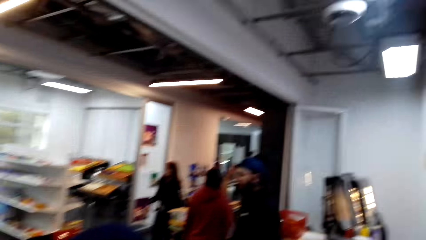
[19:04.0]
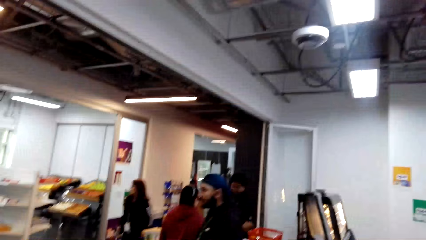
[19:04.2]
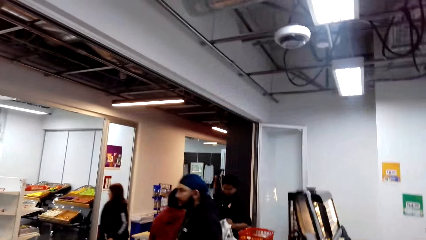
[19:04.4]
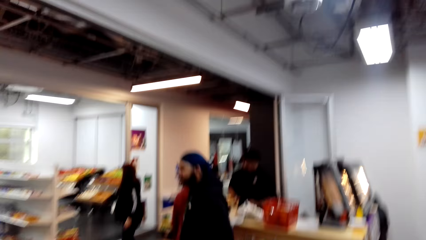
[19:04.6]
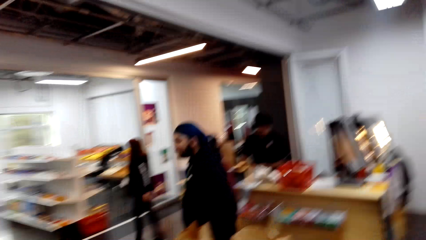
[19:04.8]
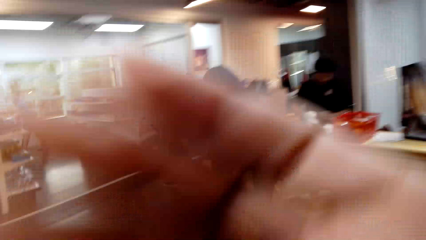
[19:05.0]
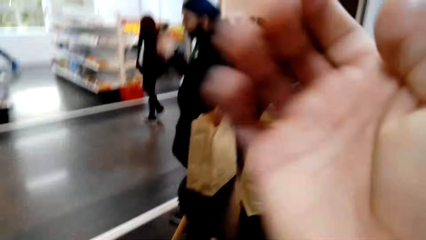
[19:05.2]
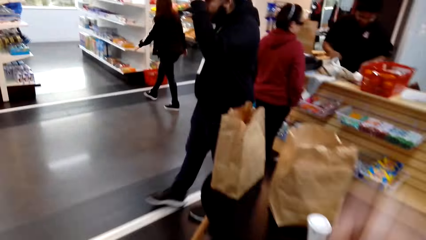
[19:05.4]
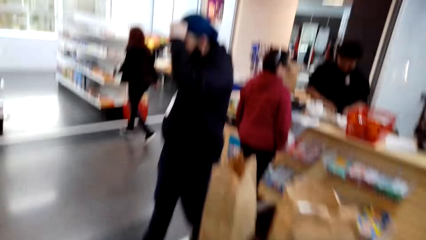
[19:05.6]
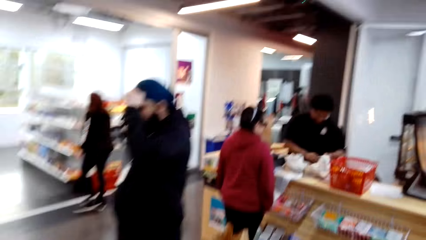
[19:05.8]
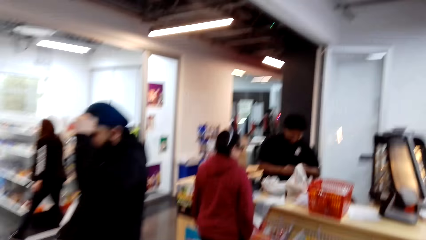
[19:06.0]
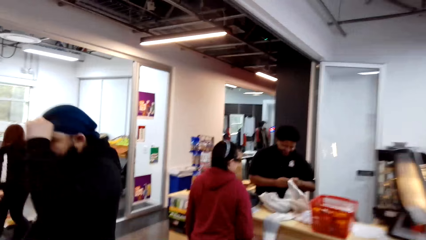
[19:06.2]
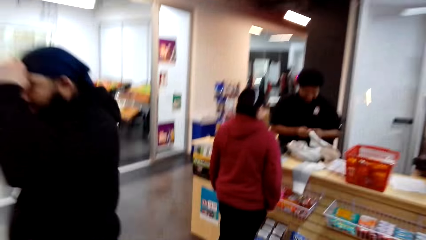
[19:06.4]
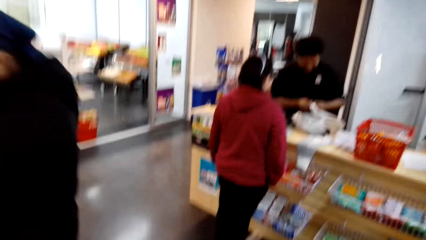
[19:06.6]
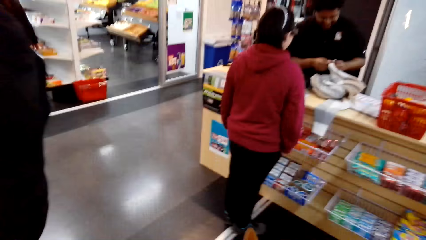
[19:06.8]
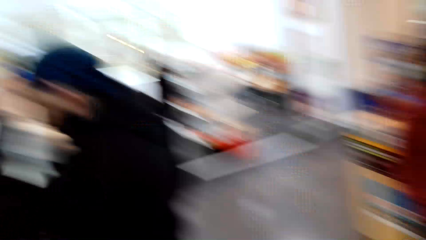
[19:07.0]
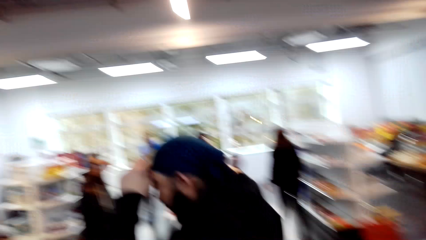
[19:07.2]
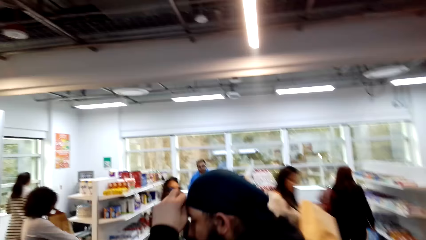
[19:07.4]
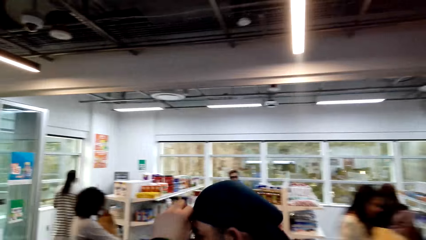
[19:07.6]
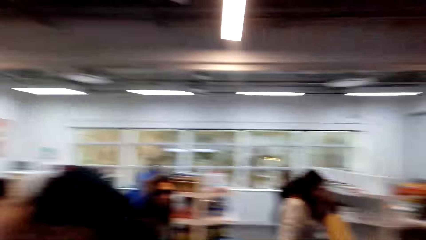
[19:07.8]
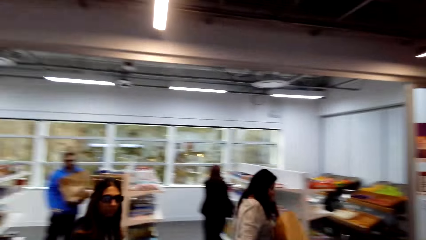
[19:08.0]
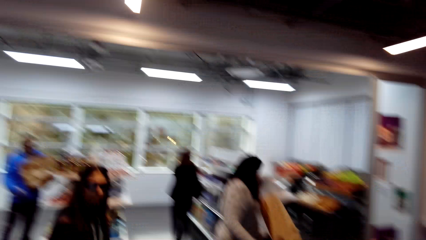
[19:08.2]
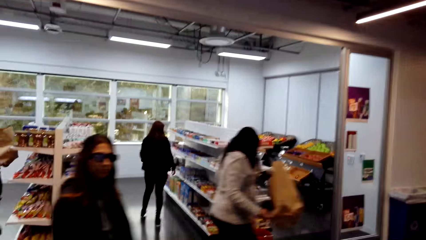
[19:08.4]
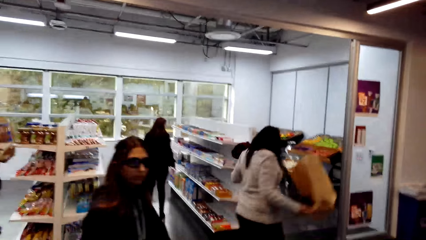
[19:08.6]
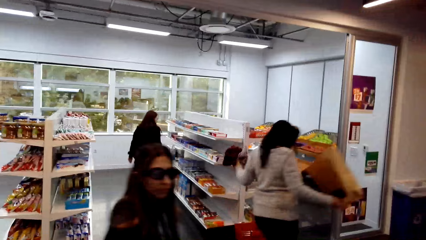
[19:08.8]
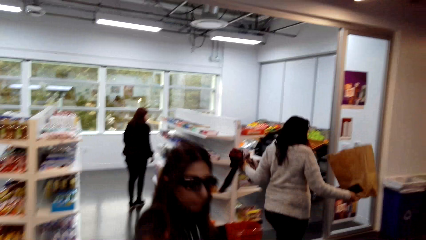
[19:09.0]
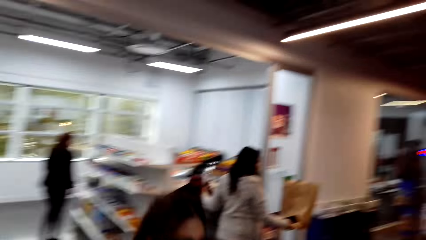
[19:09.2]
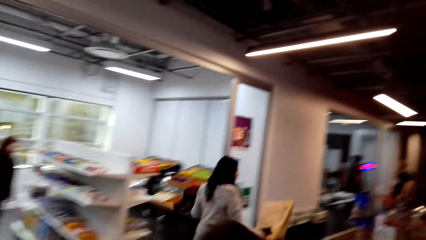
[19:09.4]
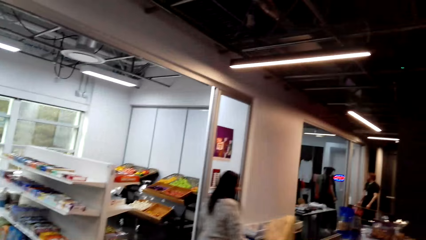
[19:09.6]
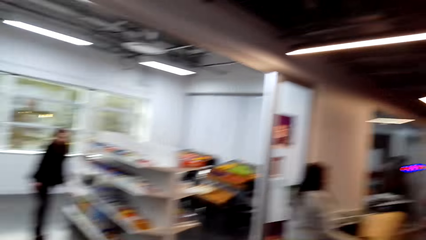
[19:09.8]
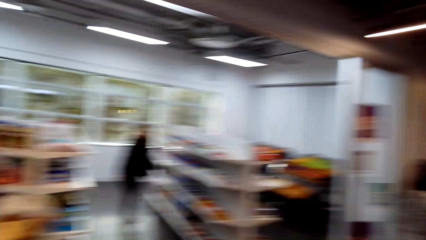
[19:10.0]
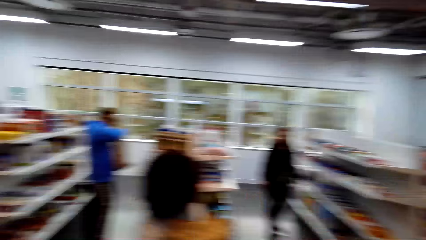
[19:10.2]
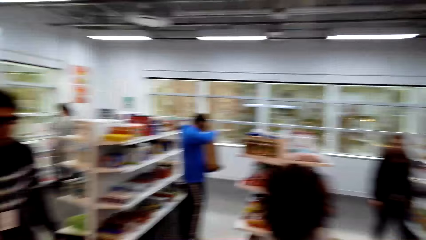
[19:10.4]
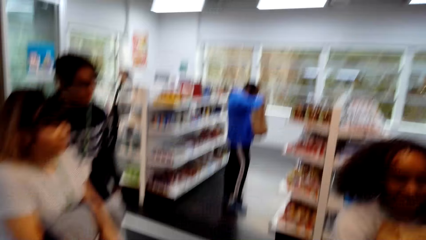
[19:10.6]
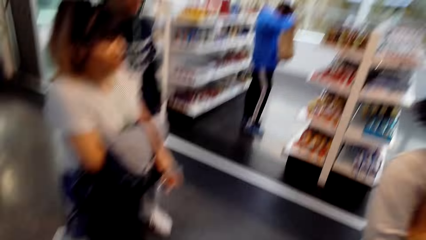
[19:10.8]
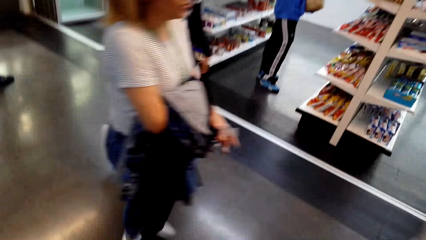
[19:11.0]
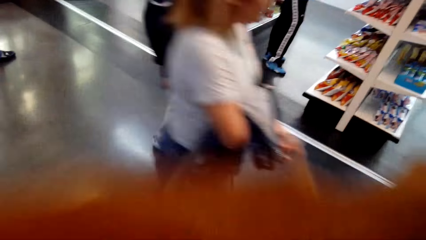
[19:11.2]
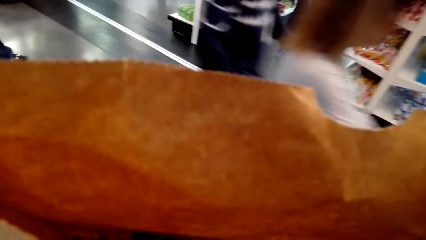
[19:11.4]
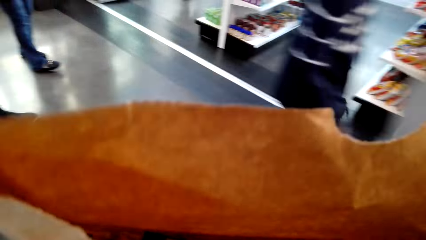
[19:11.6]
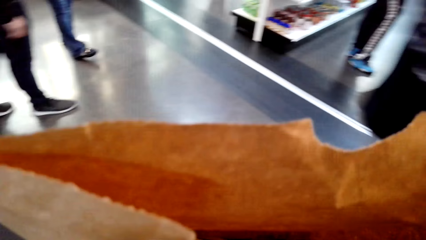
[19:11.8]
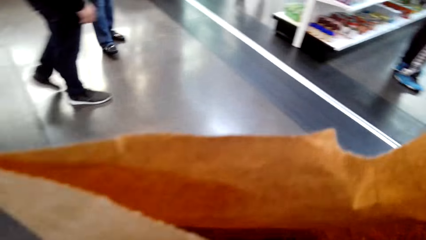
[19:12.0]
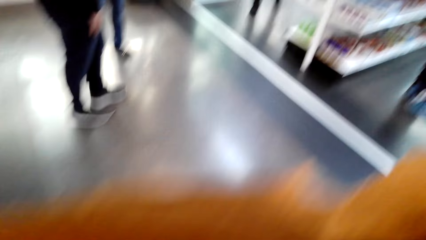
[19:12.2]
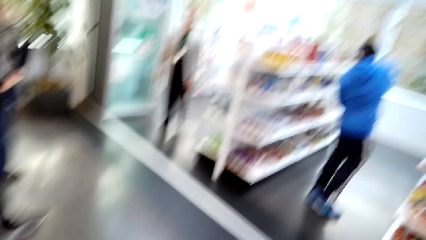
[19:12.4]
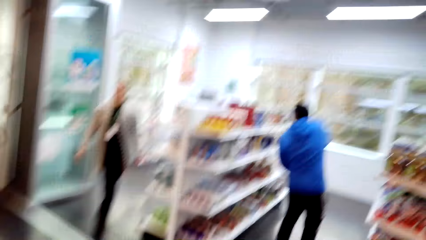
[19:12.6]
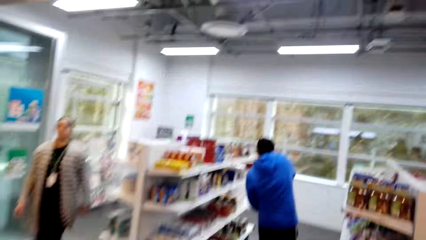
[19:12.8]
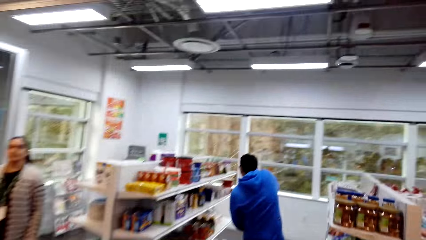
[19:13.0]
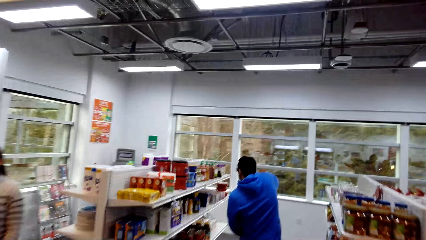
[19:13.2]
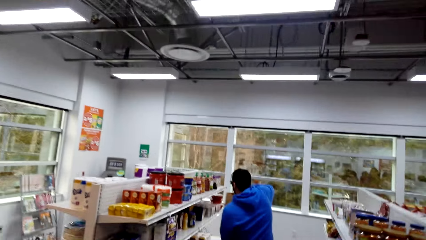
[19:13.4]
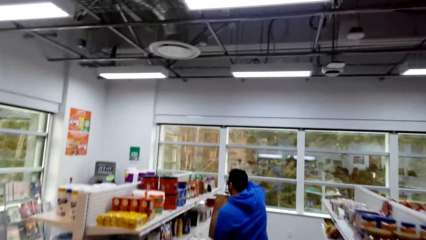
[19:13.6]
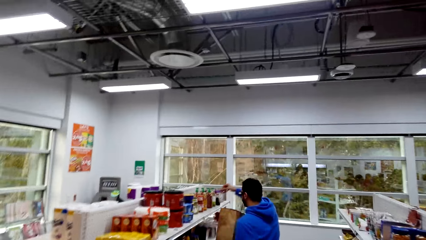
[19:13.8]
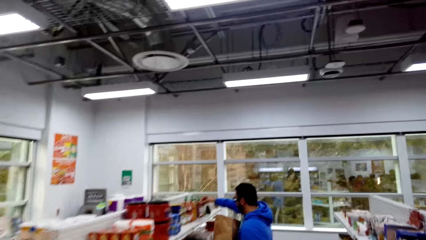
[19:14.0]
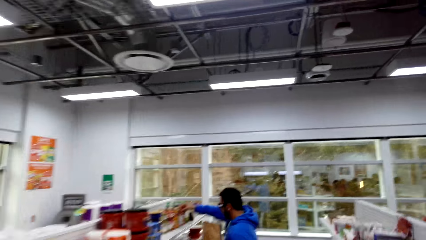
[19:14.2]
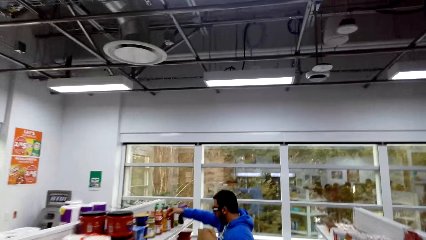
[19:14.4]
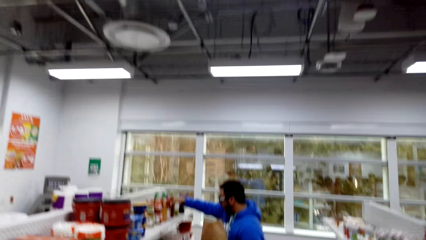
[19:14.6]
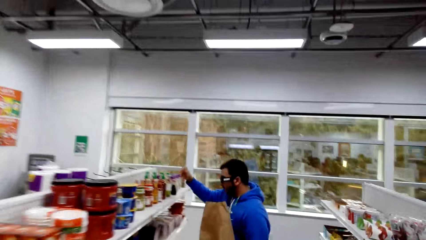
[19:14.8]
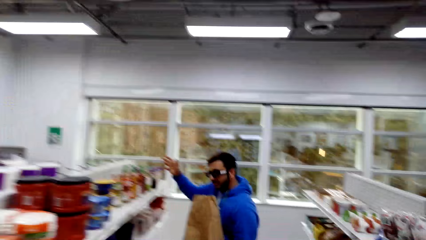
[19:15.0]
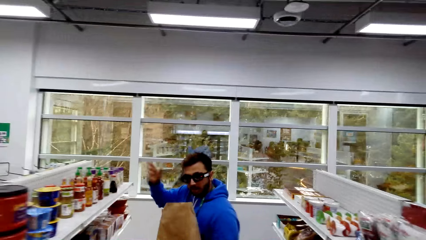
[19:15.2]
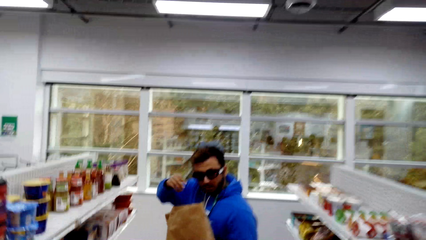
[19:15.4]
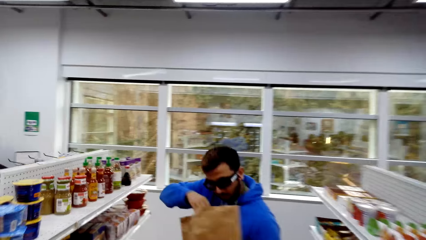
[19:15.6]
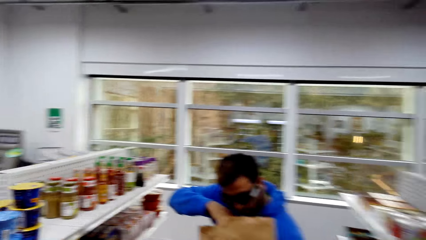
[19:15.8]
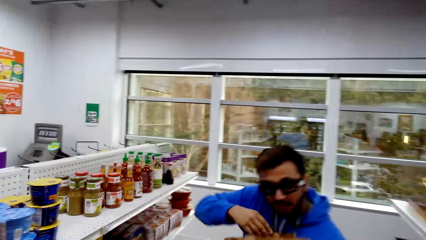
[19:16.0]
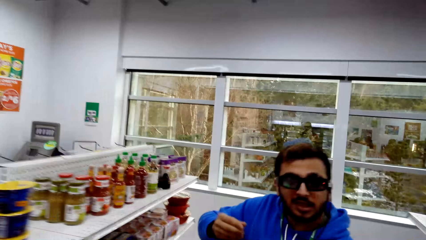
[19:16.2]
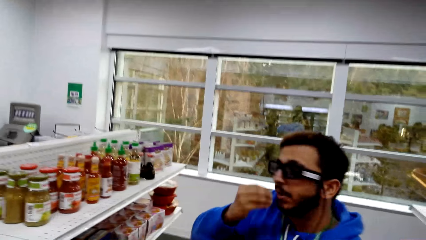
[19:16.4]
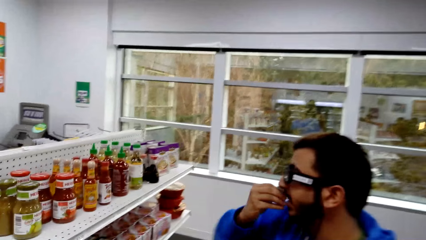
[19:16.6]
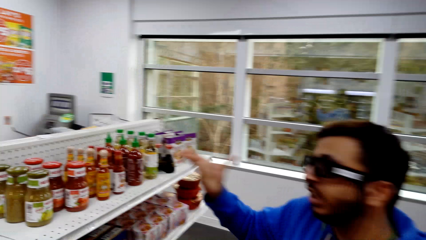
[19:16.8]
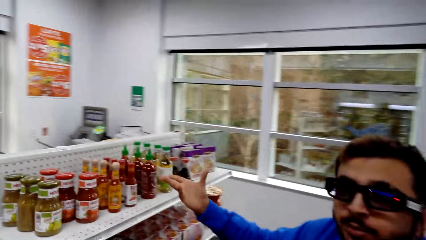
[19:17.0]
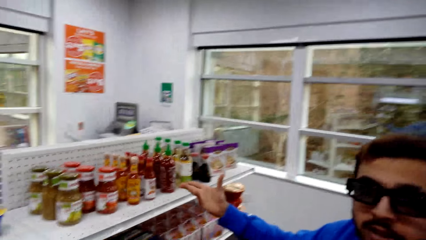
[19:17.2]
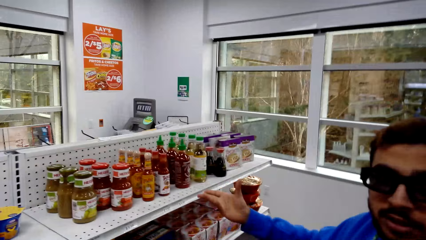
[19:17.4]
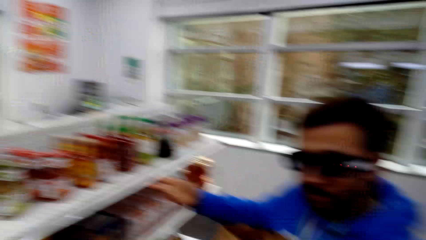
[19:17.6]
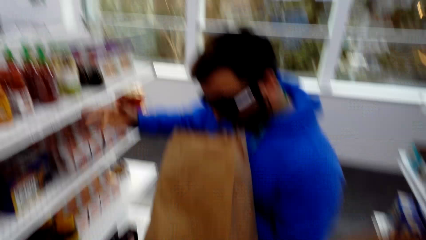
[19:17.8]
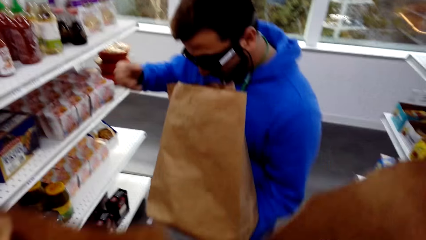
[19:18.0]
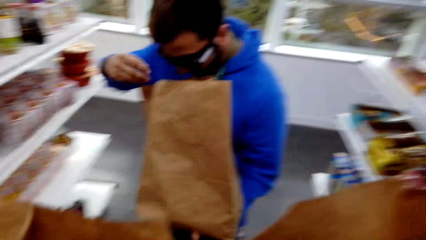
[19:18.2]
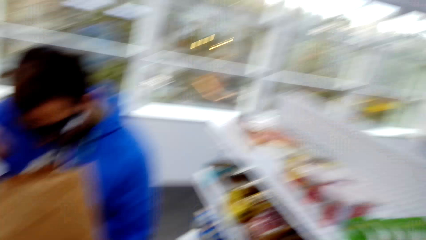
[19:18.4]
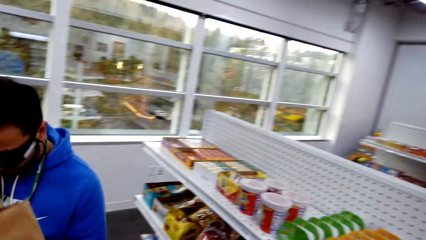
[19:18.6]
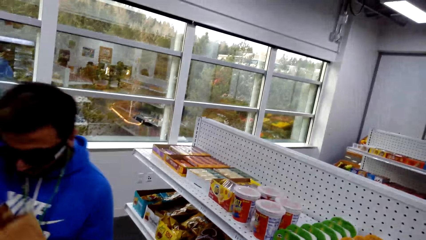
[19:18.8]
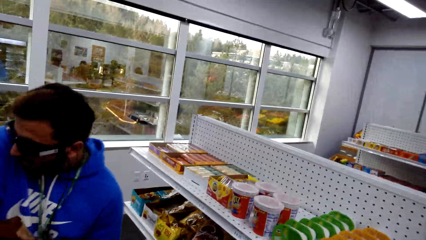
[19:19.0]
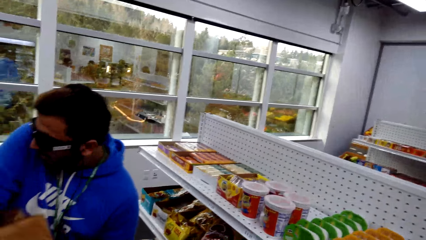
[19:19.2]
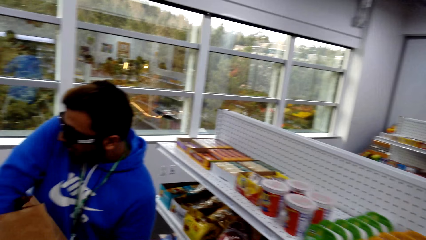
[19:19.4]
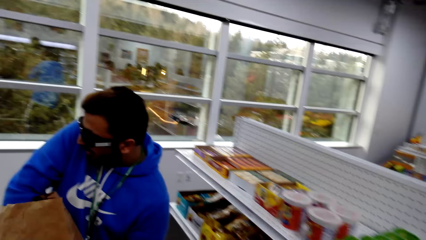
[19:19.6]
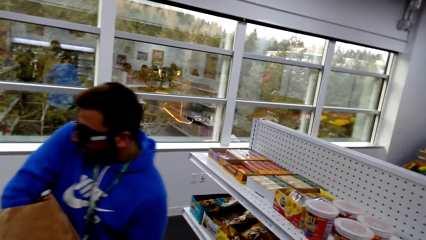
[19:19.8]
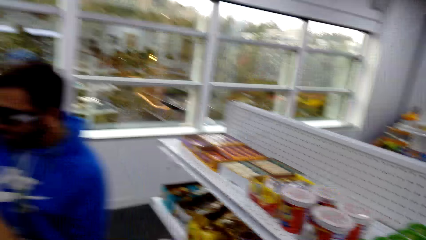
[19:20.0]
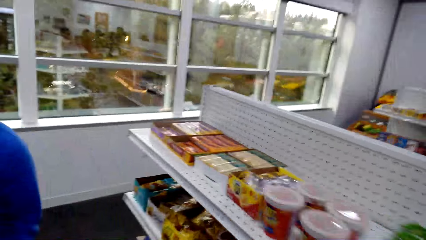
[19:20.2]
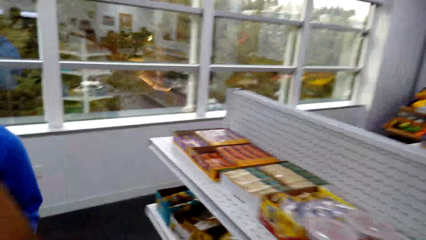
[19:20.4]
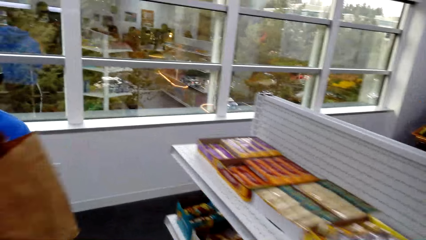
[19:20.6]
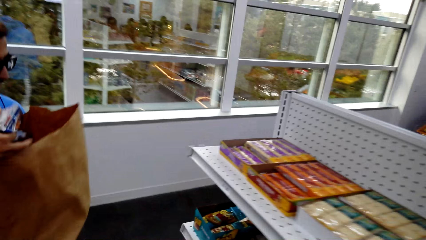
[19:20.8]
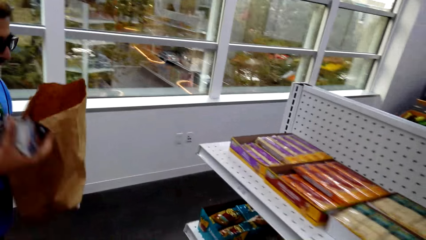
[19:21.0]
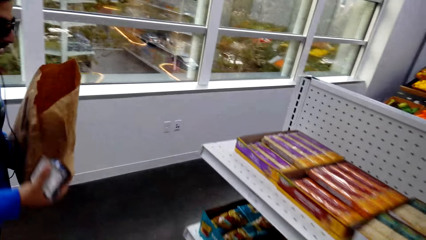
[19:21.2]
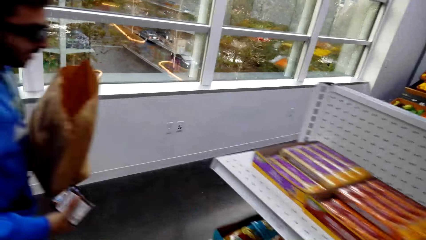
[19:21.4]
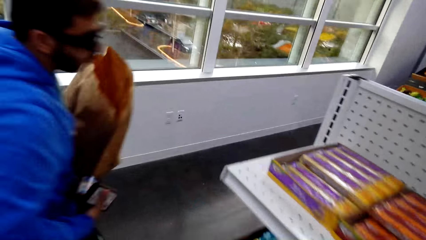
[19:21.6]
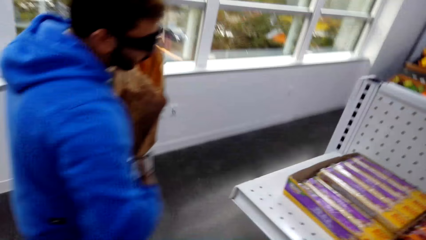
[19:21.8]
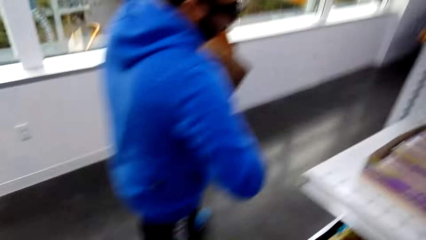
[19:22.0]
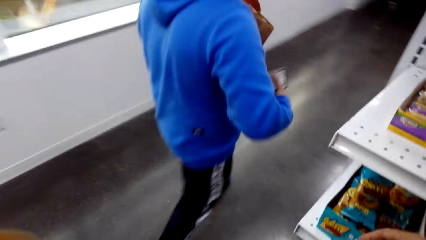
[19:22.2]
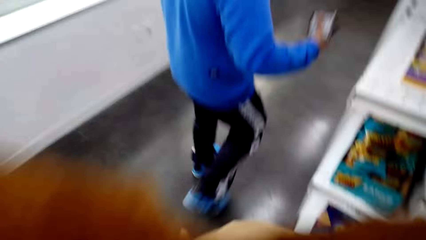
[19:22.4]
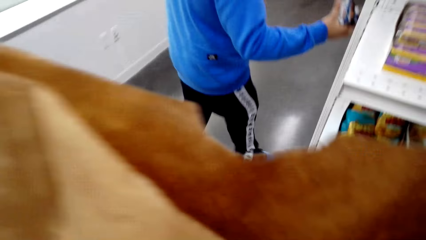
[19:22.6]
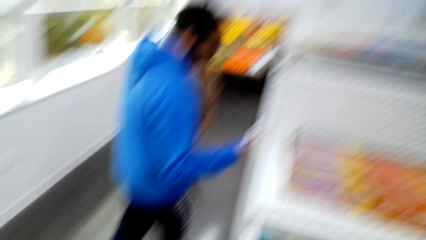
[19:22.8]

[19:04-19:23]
The camera wearer holds a paper bag. A man picks up hot sauce. A lady walks in the supermarket. The man places the hot sauce on the shelf. The man interacts with the camera wearer. The man picks up snacks. The man walks in the supermarket.
